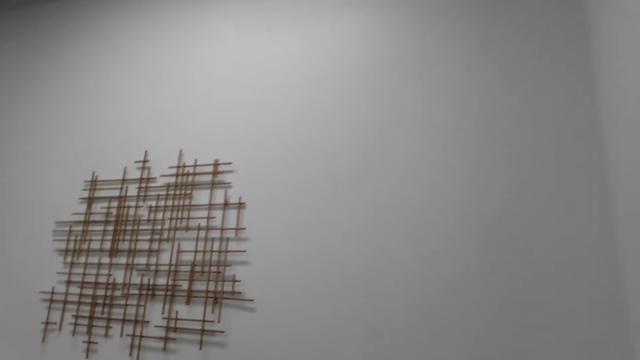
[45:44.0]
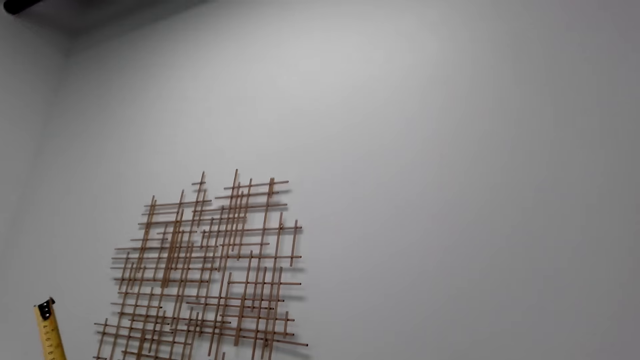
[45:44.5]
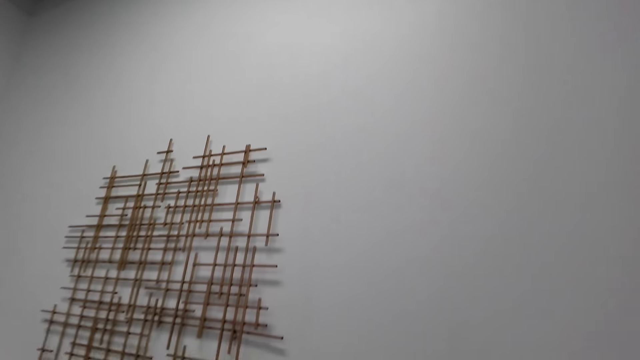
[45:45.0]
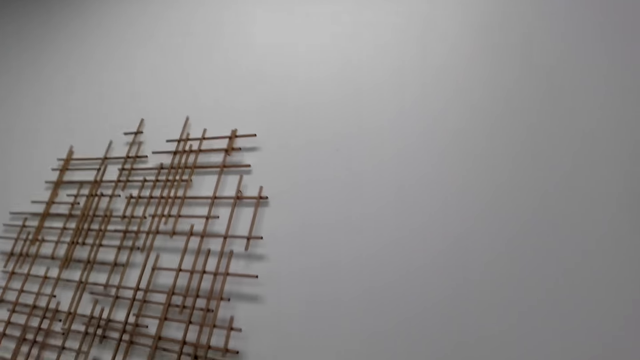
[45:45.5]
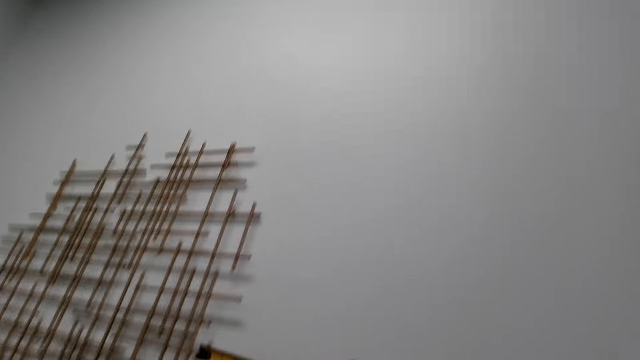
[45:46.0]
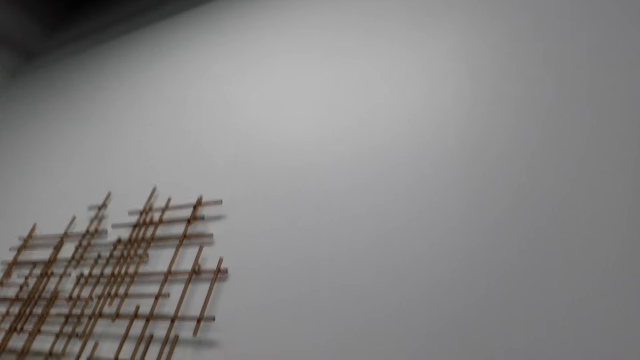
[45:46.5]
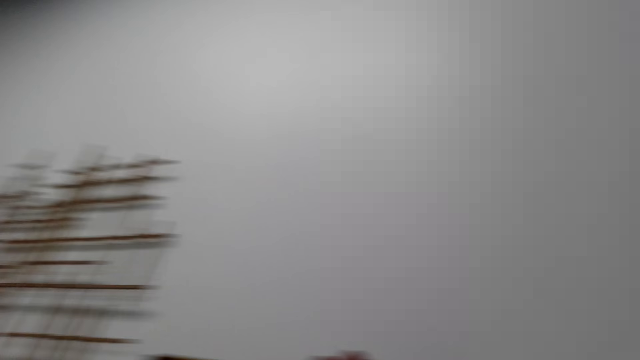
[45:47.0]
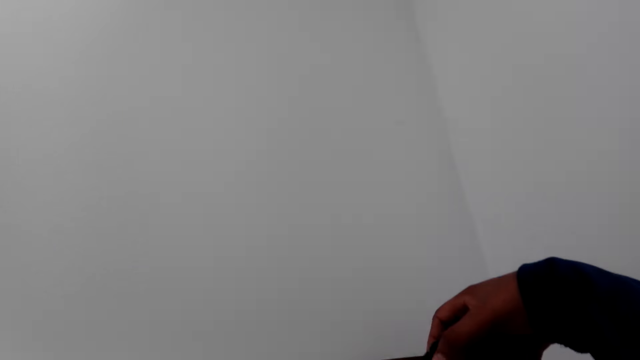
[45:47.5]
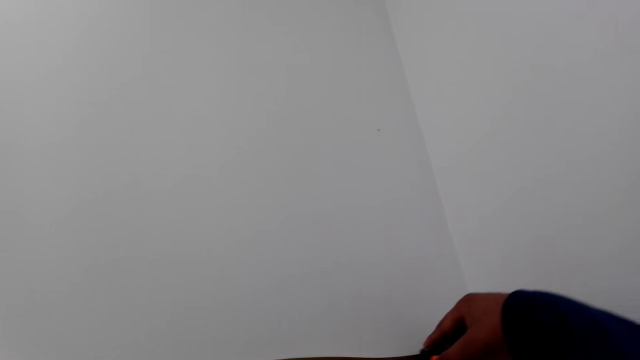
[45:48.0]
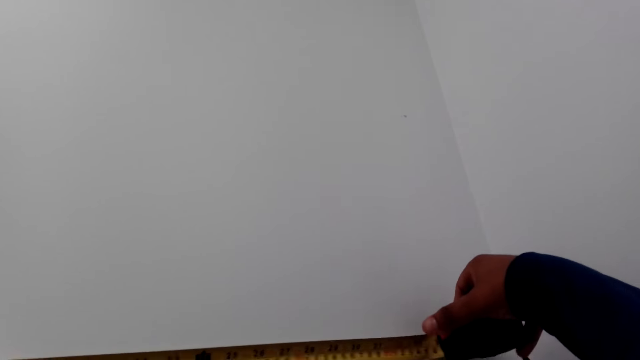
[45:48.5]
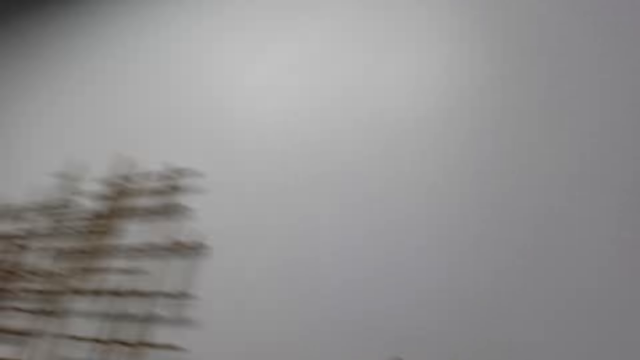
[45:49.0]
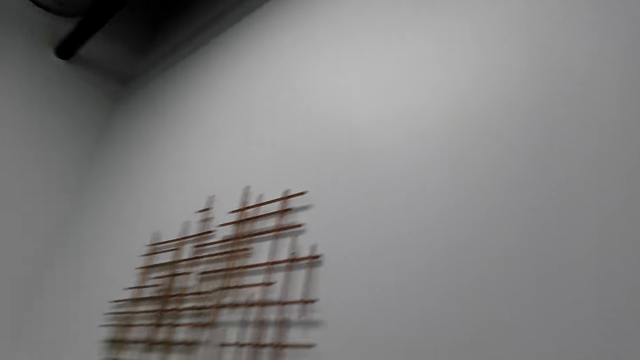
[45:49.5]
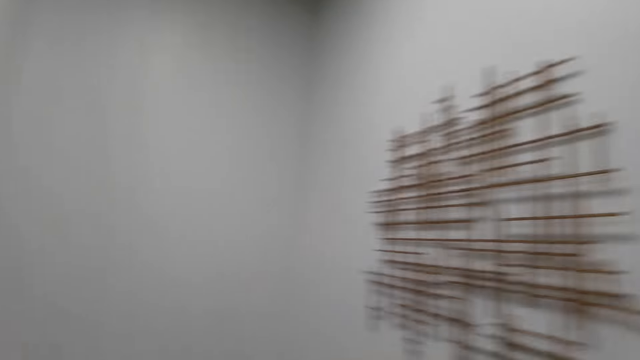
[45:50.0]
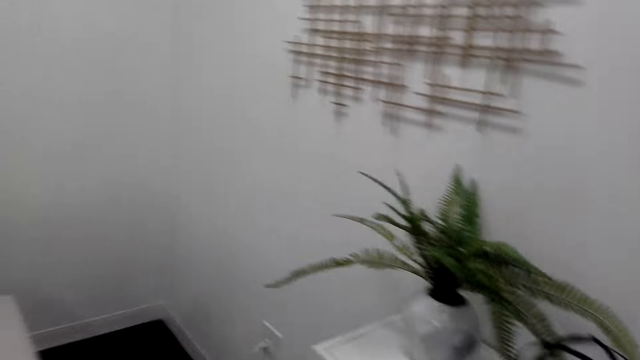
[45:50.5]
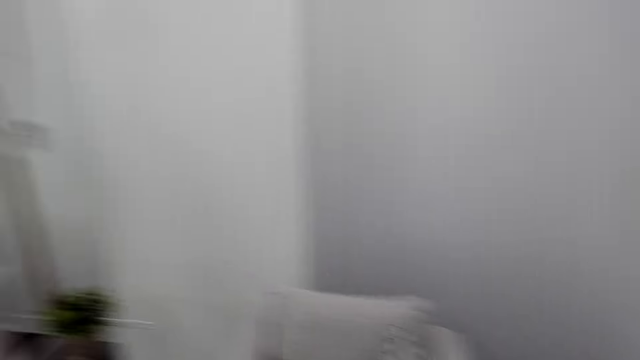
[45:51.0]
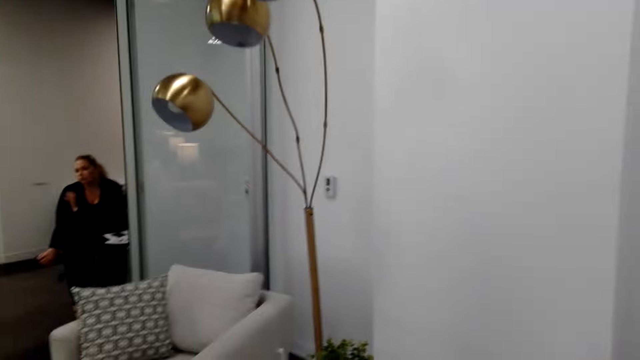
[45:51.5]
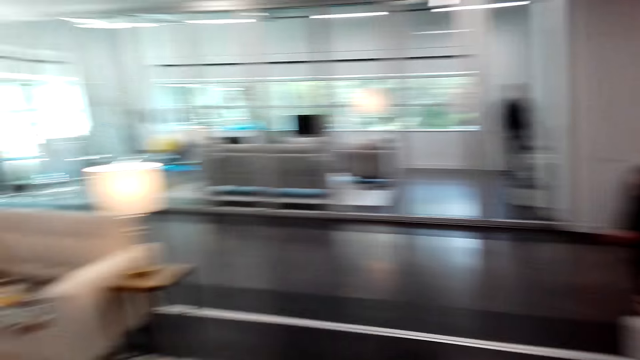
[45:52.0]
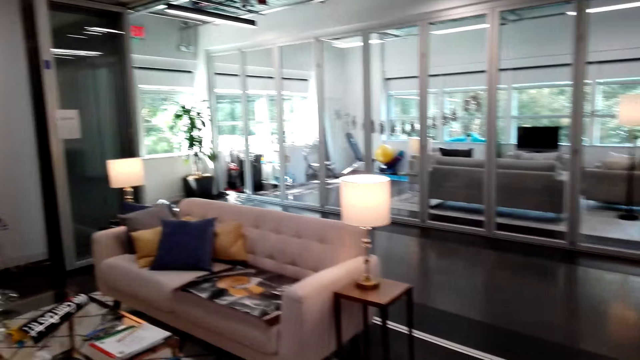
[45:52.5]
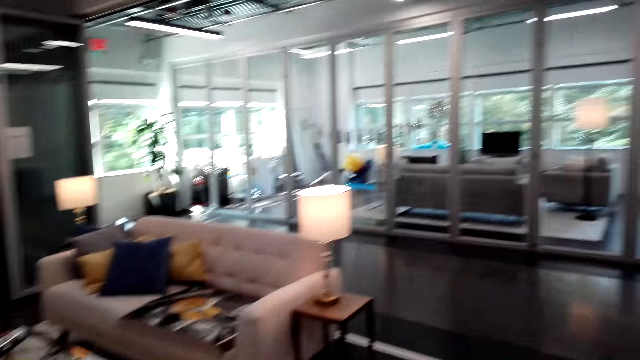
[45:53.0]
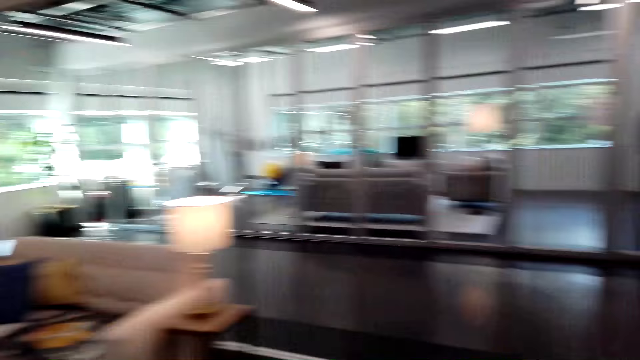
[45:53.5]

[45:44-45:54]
The camera wearer takes measurements of the wall with a tape measure. They look around.

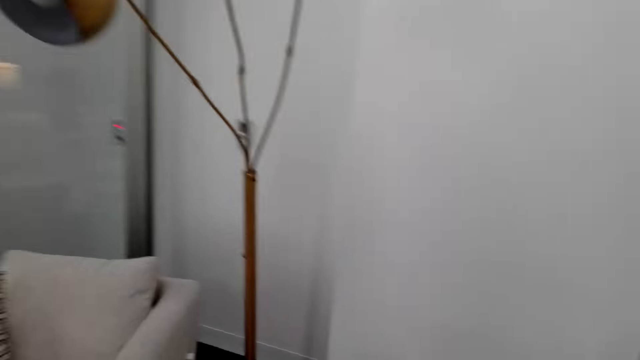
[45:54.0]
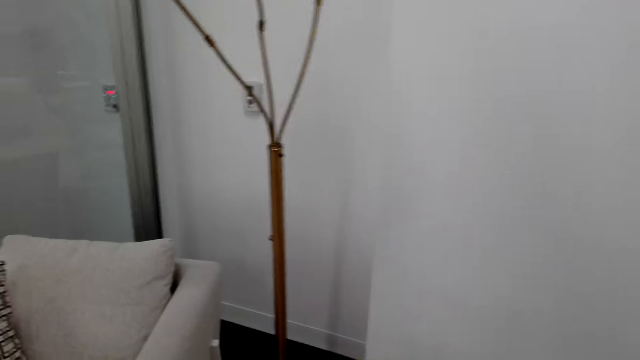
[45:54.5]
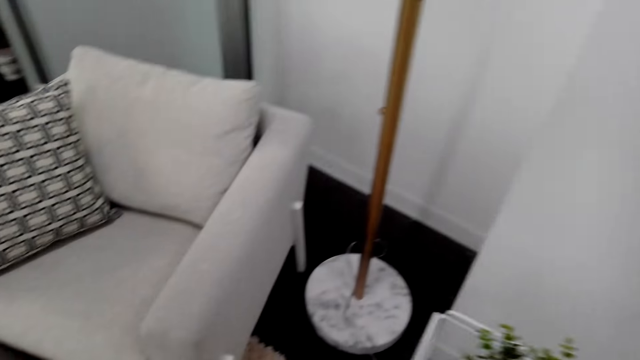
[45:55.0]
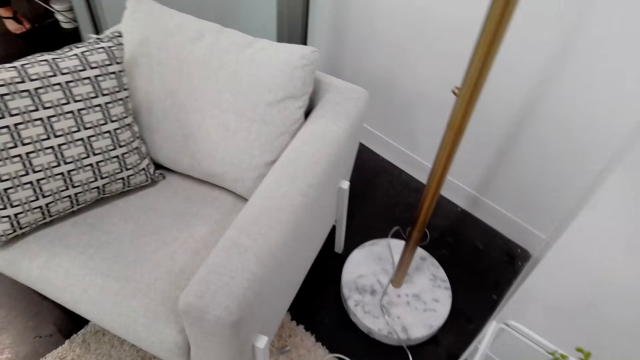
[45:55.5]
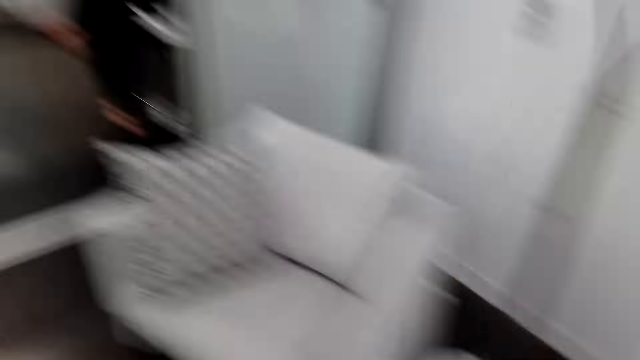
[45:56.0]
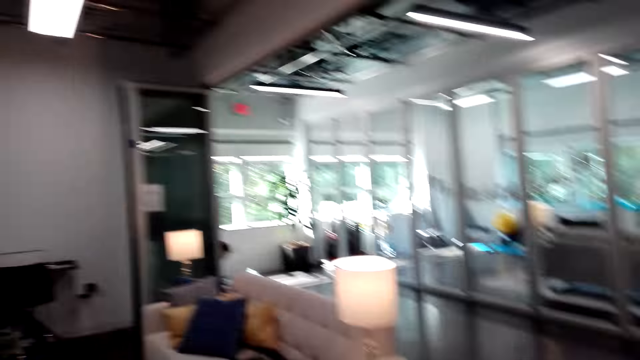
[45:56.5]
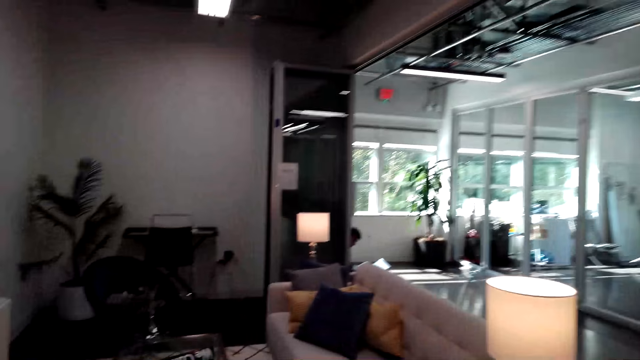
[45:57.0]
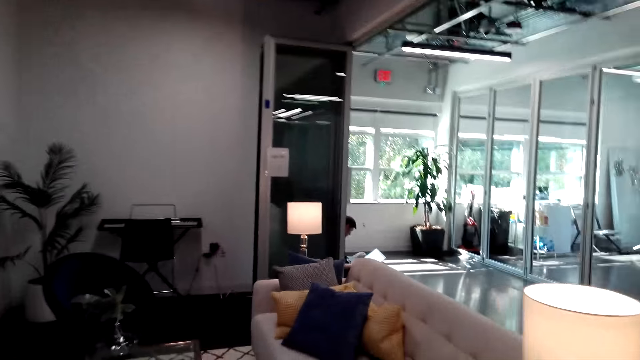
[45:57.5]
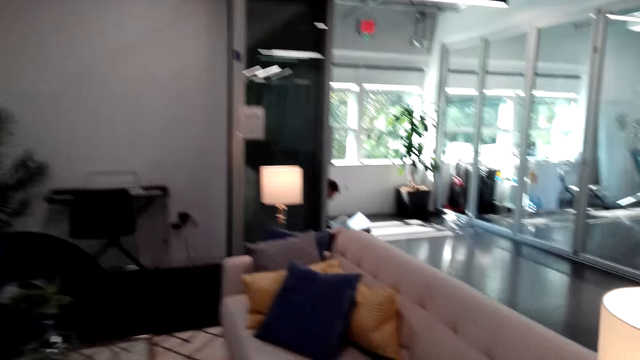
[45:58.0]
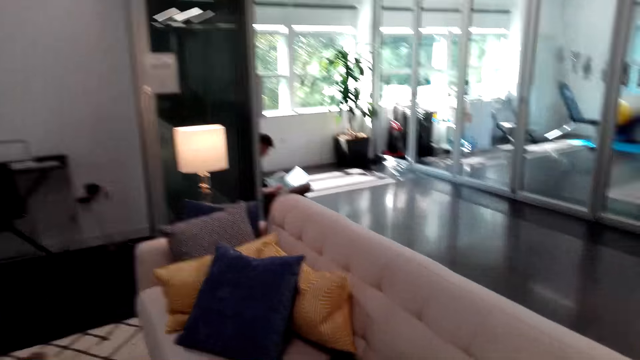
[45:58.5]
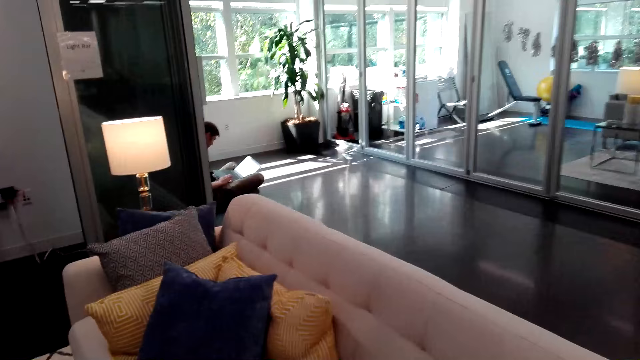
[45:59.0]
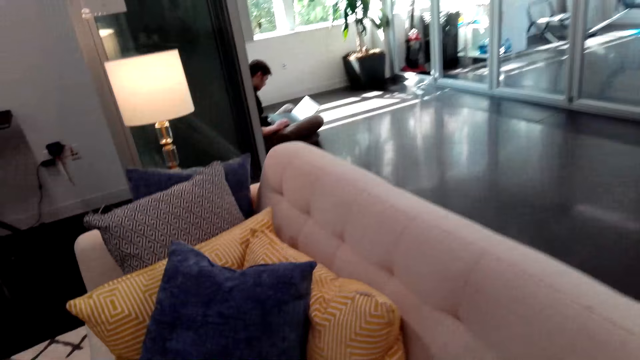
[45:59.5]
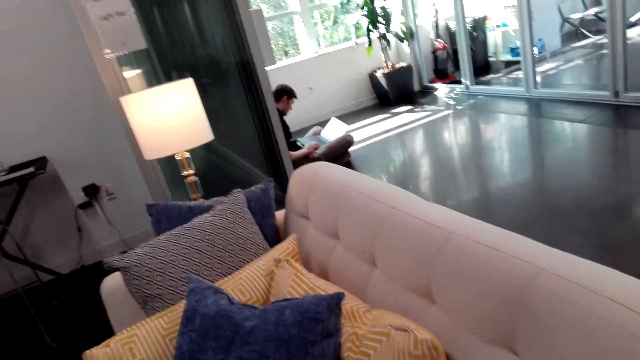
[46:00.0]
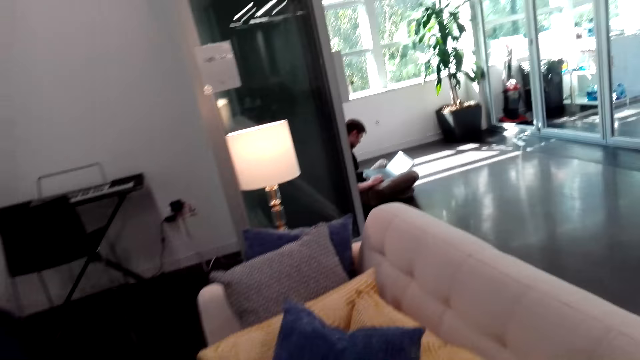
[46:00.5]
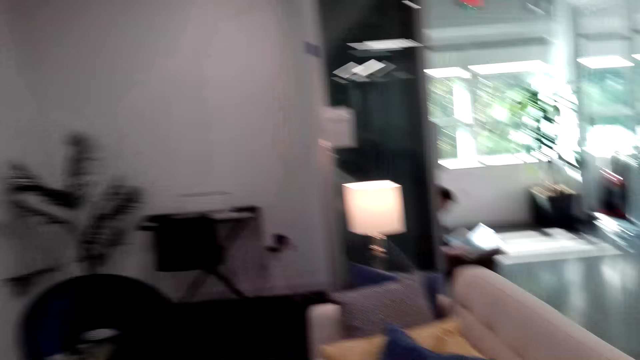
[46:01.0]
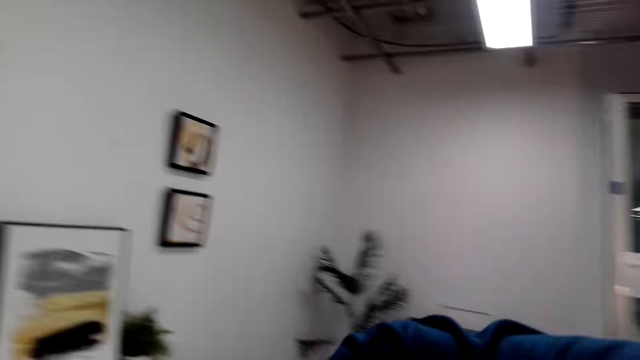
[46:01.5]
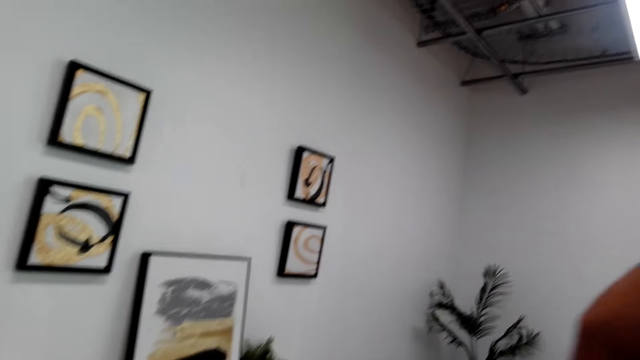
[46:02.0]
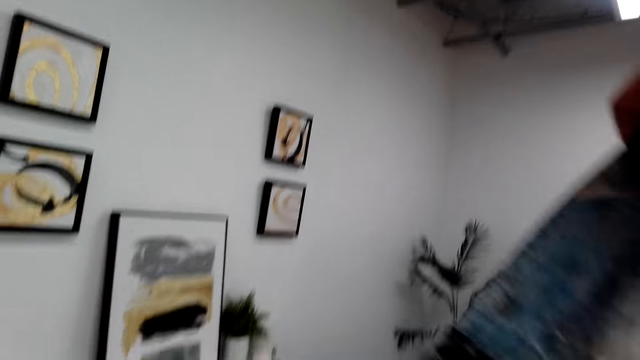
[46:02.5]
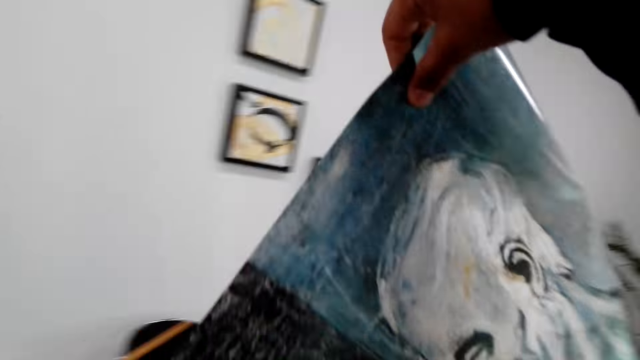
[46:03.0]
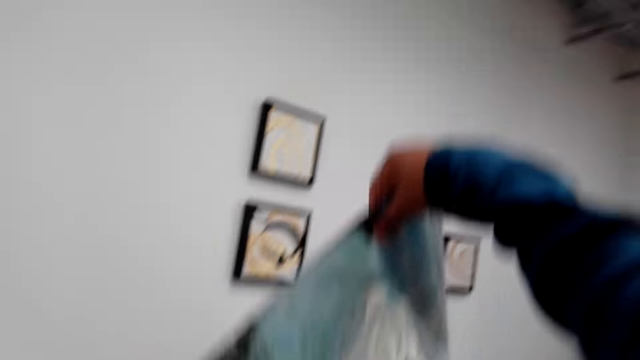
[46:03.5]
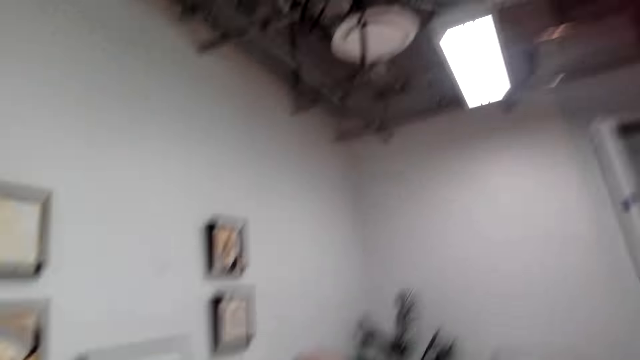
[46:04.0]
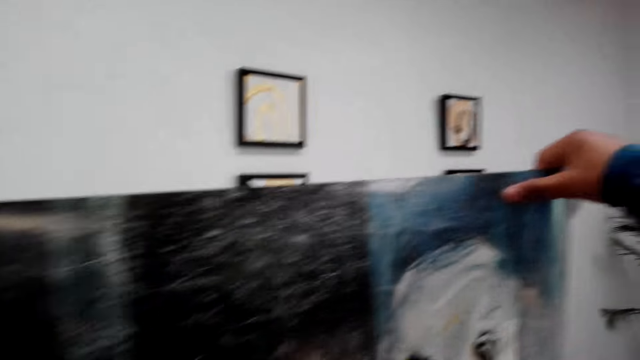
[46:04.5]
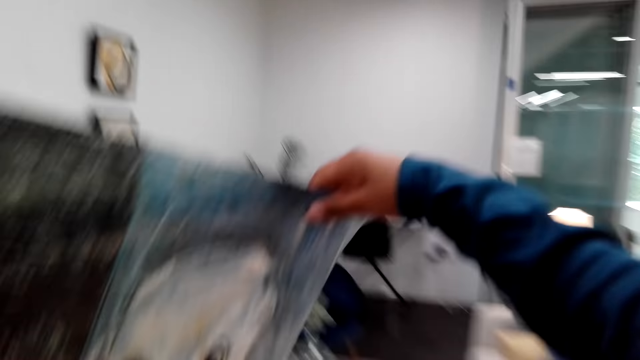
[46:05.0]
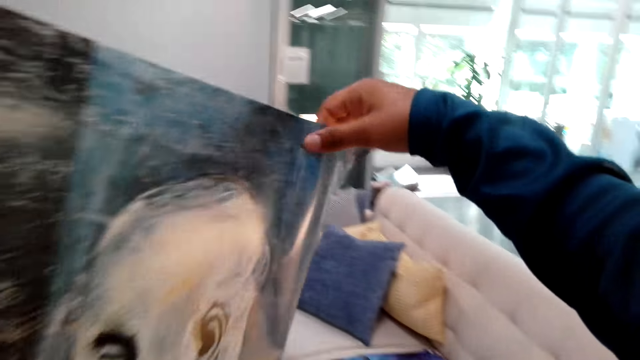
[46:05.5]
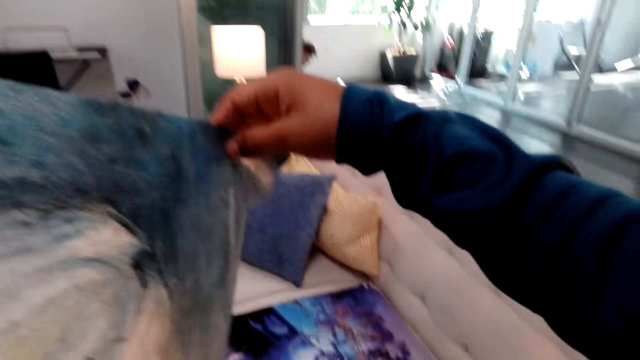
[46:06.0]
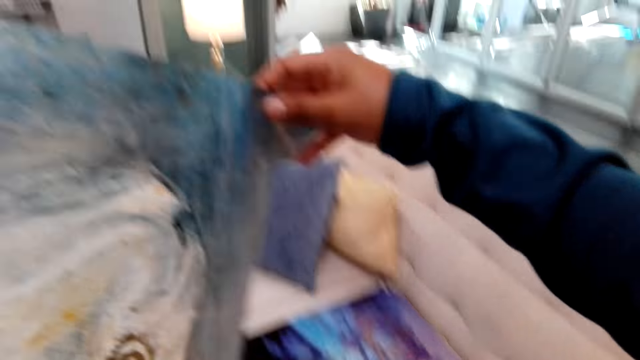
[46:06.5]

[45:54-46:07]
The camera wearer places something on the floor. They walk on the floor. They pick up wall art from the couch. They stare at the wall art.
